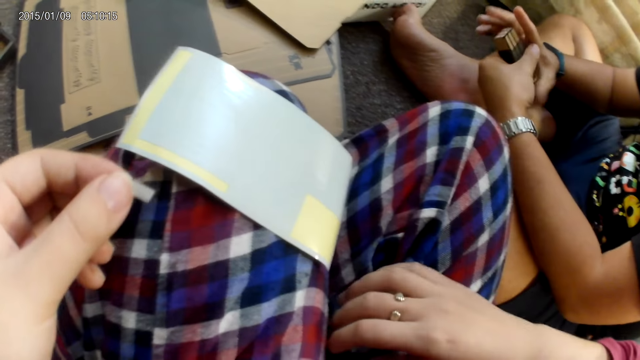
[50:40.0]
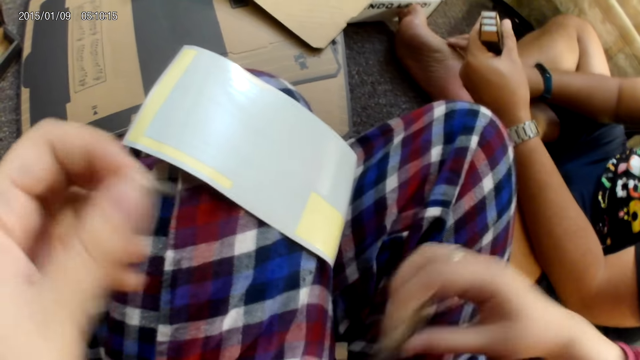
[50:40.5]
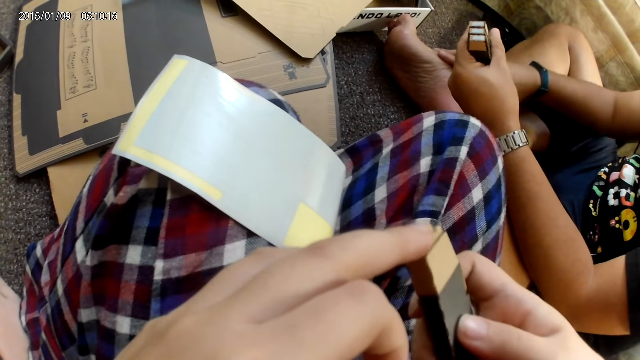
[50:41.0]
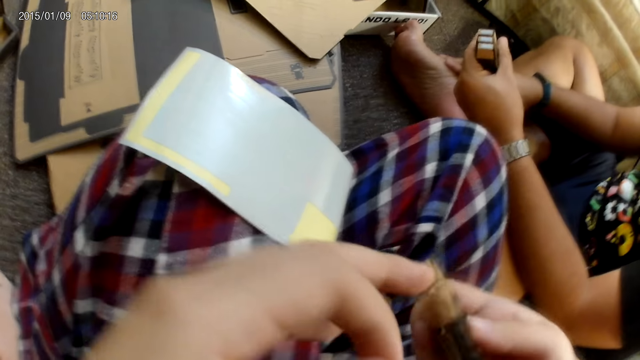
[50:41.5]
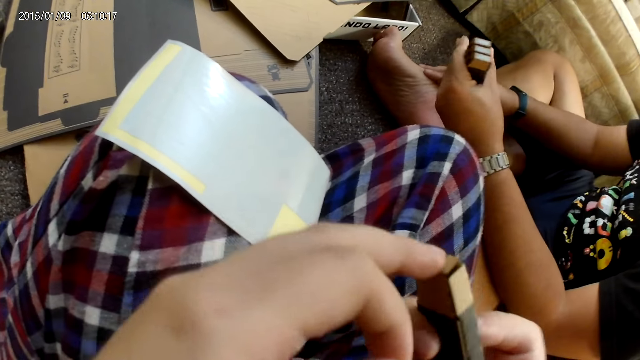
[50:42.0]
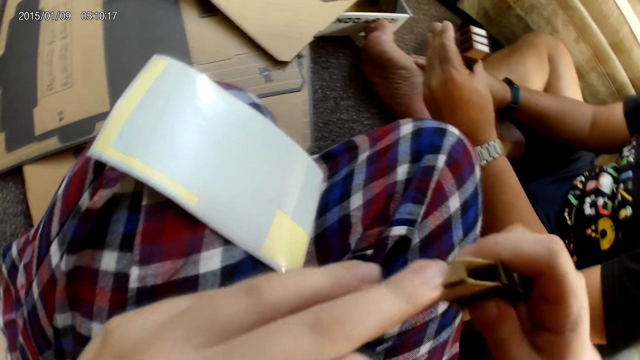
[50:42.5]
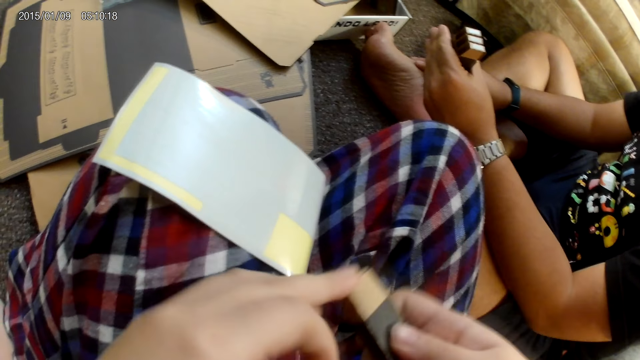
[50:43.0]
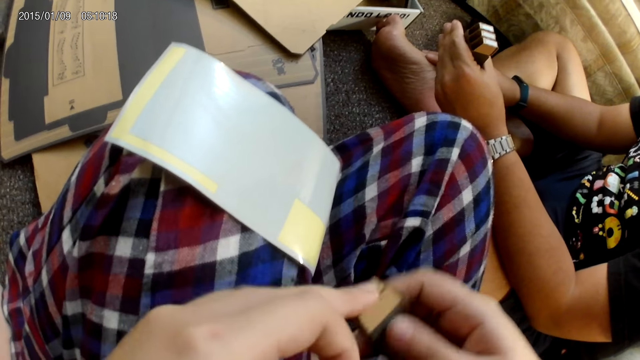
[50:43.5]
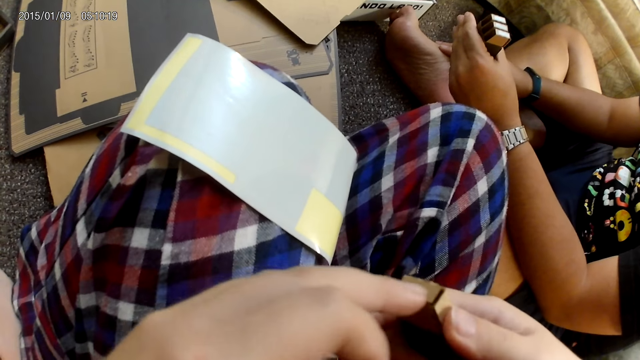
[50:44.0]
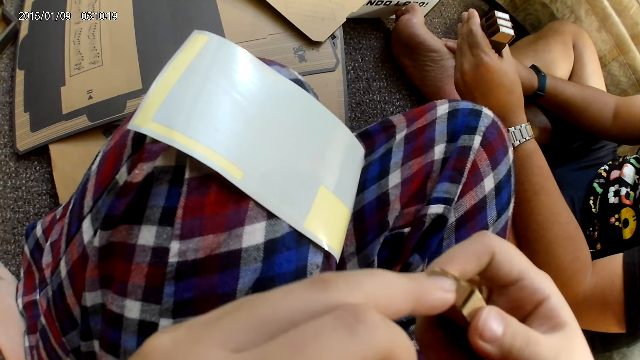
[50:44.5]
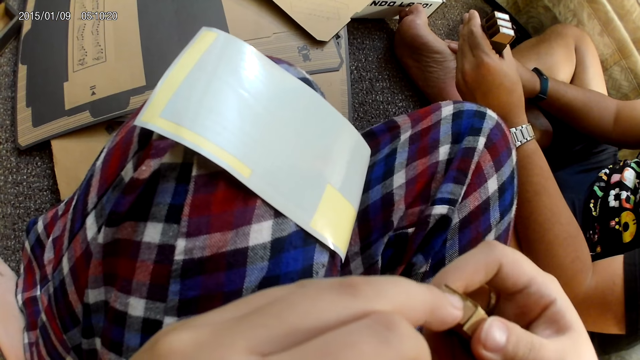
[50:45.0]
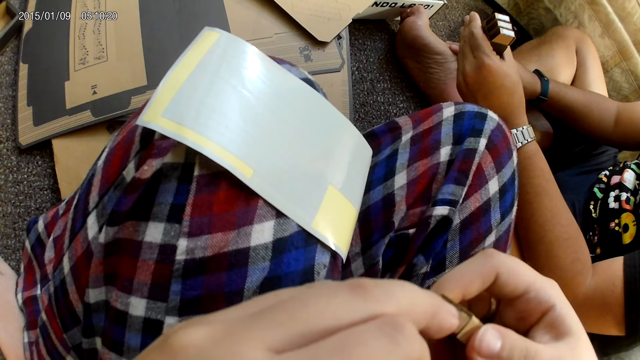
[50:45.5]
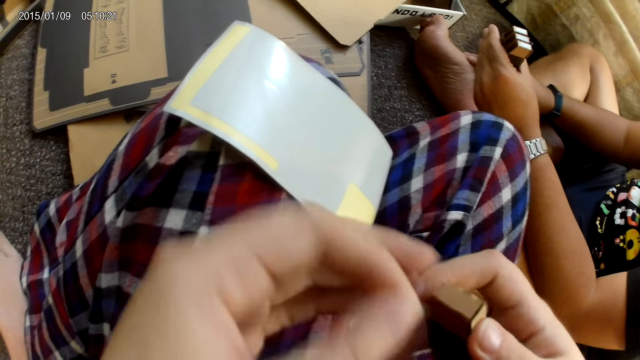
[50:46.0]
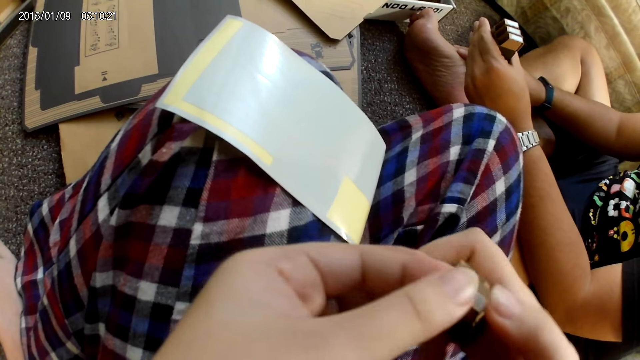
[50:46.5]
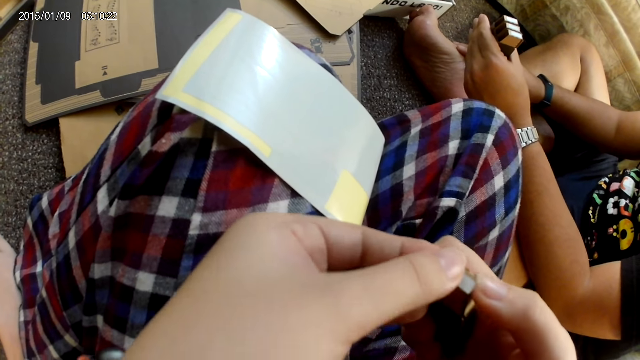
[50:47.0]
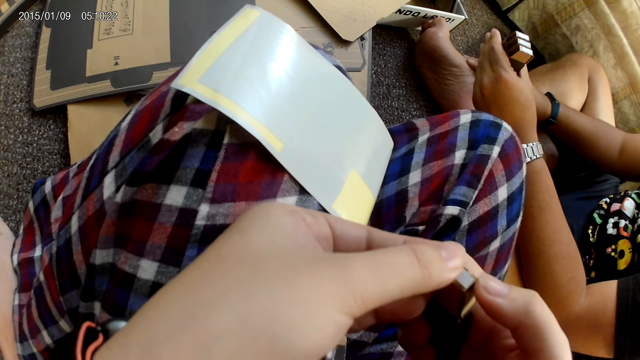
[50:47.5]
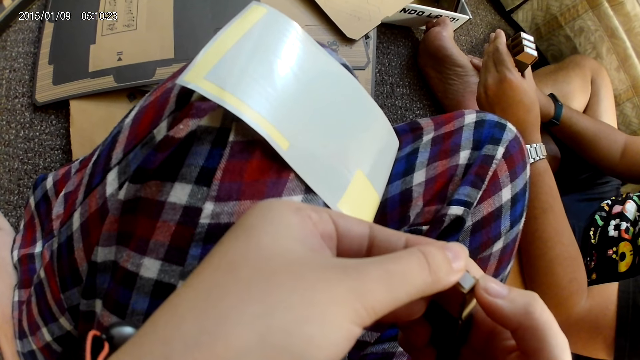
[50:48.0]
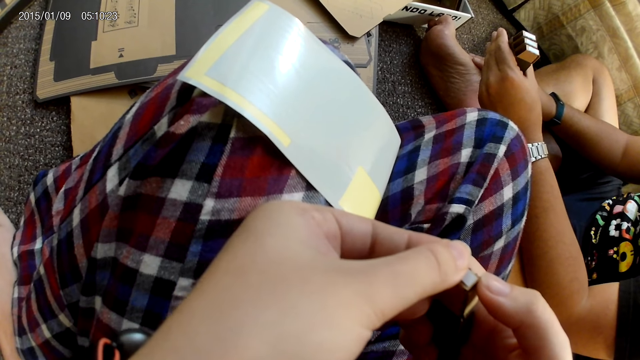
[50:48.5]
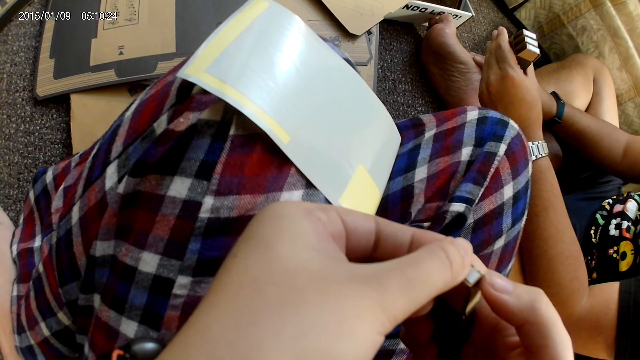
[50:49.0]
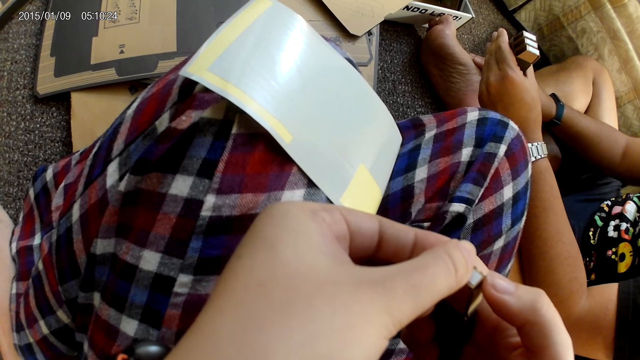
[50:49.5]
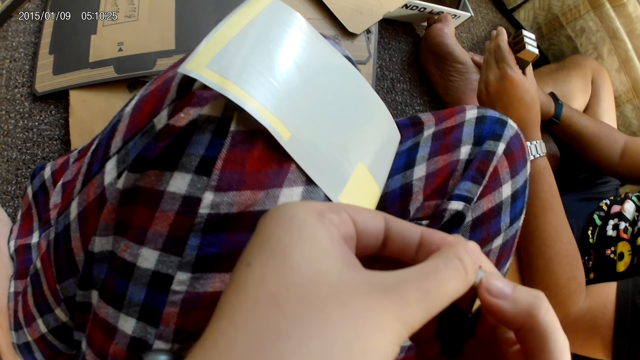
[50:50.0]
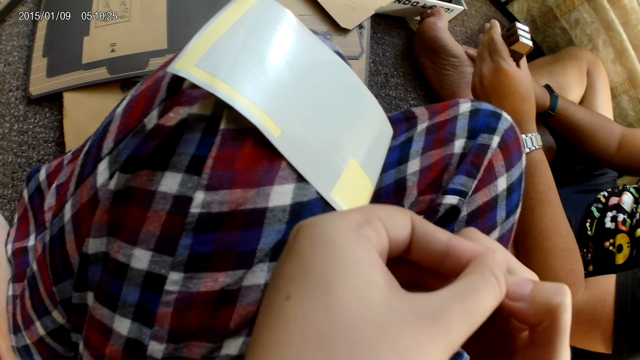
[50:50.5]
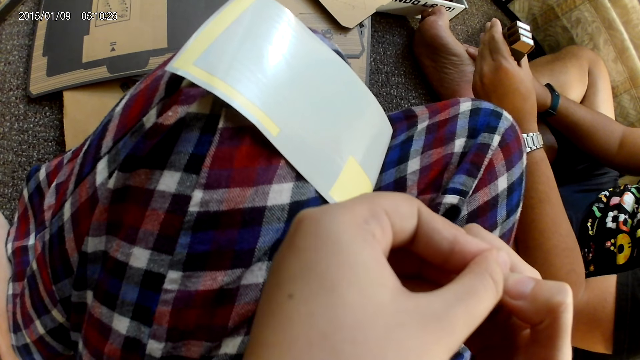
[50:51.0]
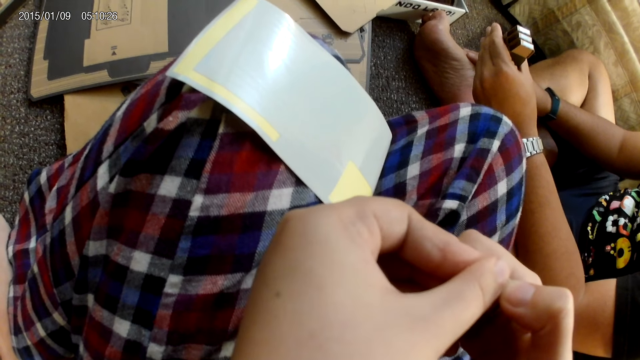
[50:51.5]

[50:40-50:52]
The camera wearer picks up the cardboard with her right hand. She sticks the plaster on the cardboard with her left hand.

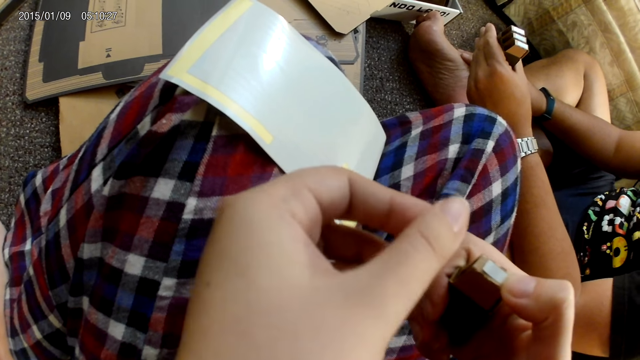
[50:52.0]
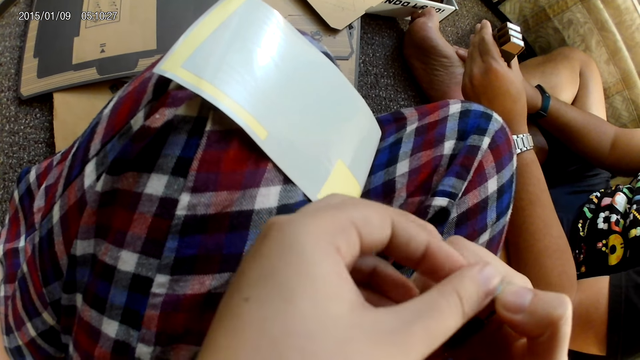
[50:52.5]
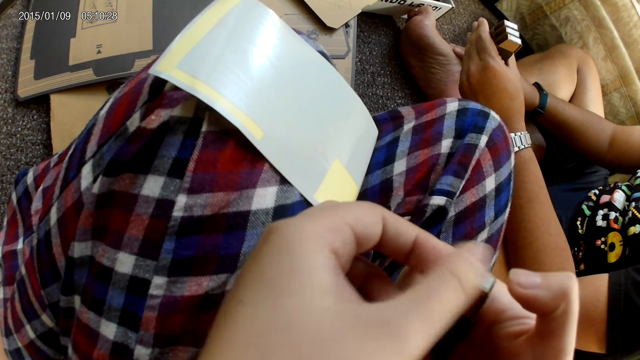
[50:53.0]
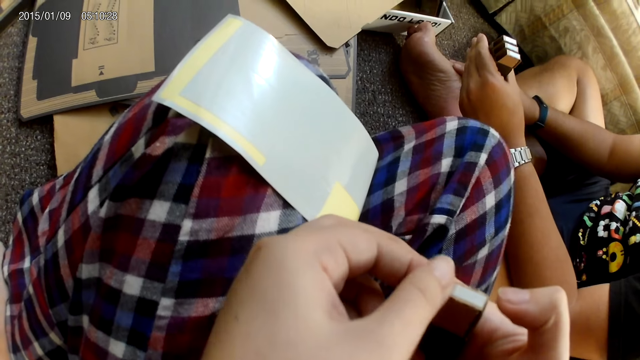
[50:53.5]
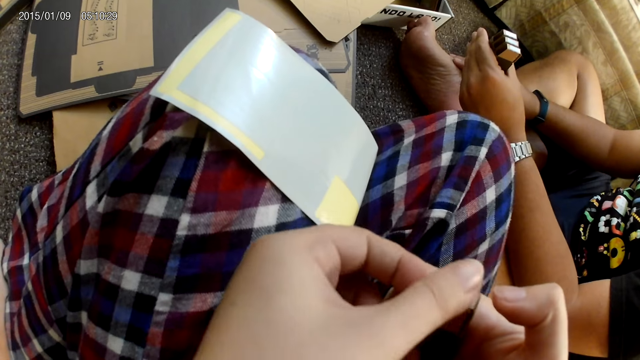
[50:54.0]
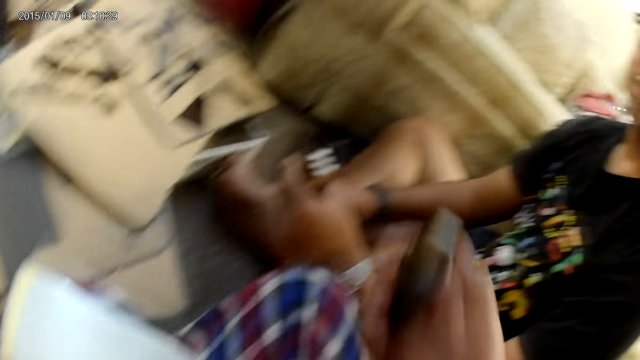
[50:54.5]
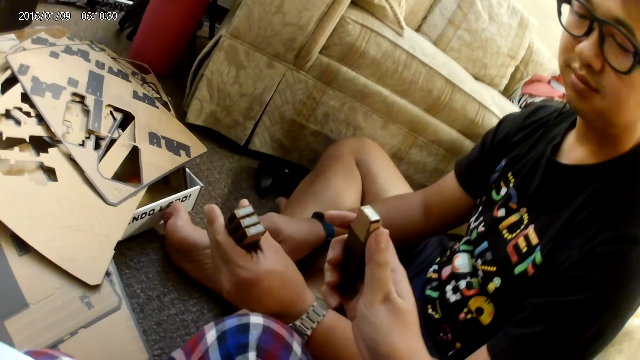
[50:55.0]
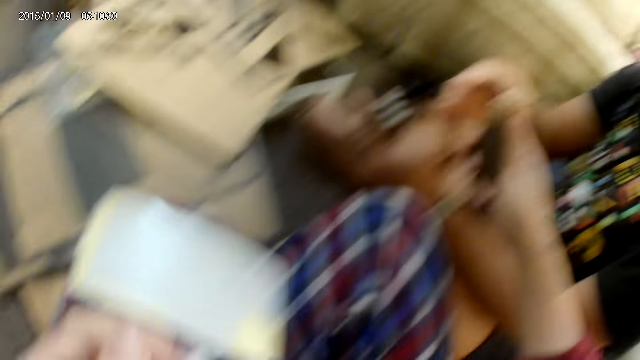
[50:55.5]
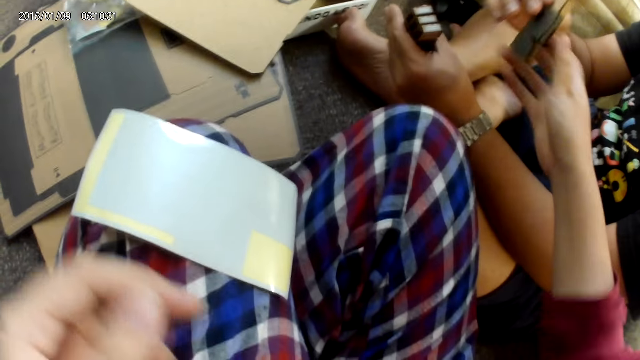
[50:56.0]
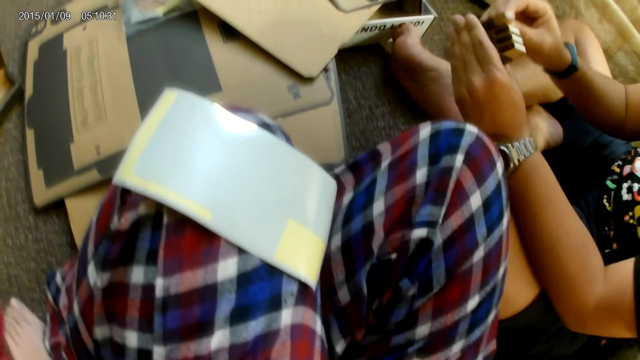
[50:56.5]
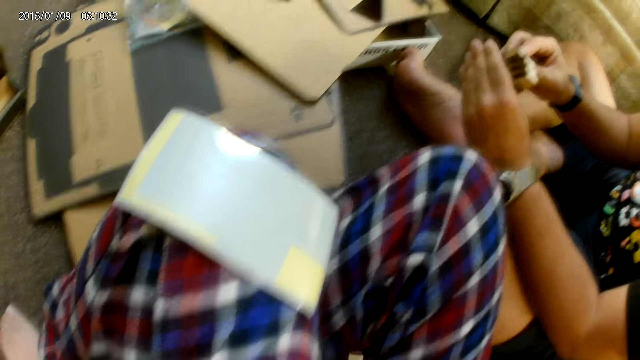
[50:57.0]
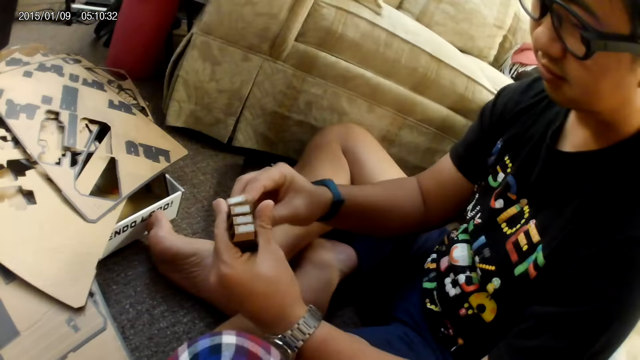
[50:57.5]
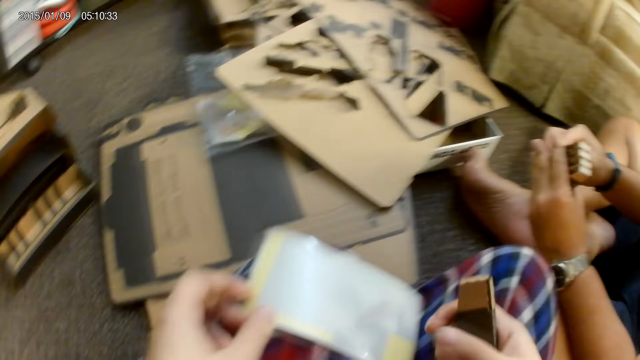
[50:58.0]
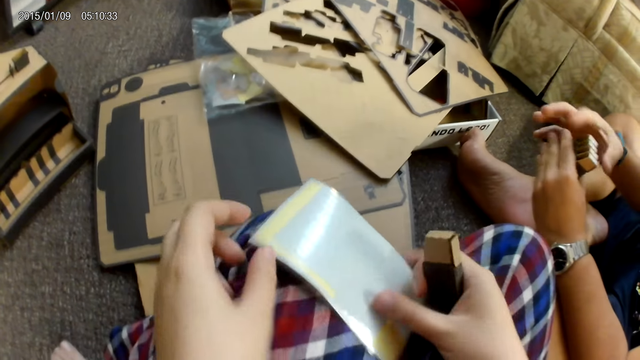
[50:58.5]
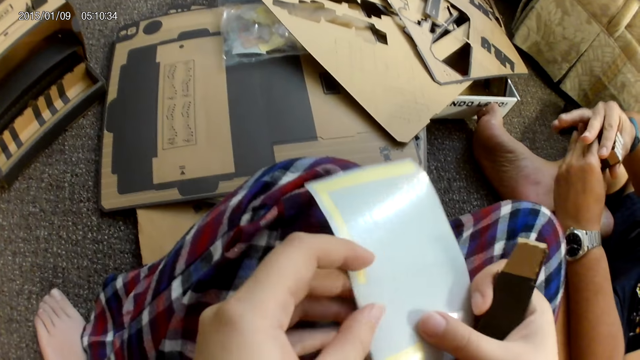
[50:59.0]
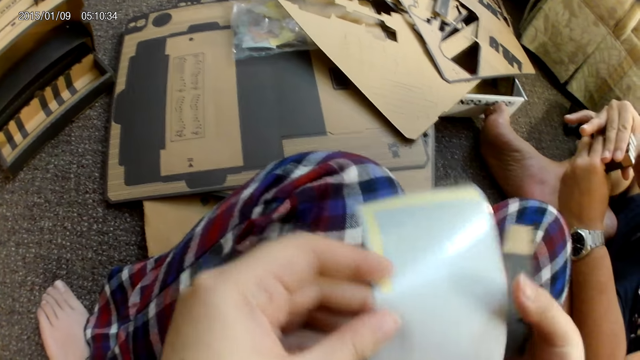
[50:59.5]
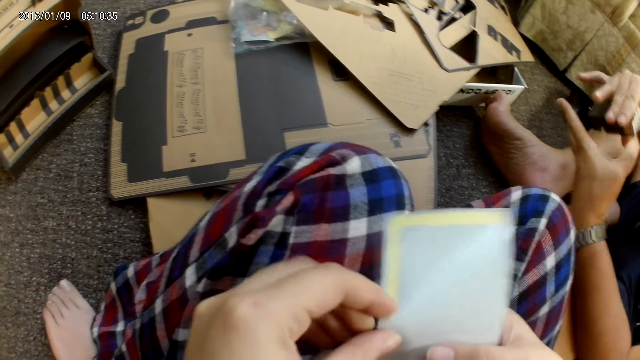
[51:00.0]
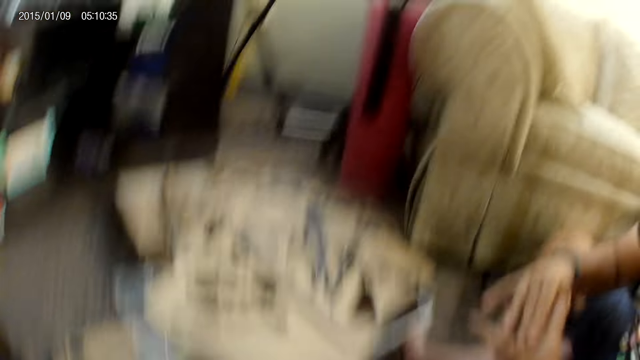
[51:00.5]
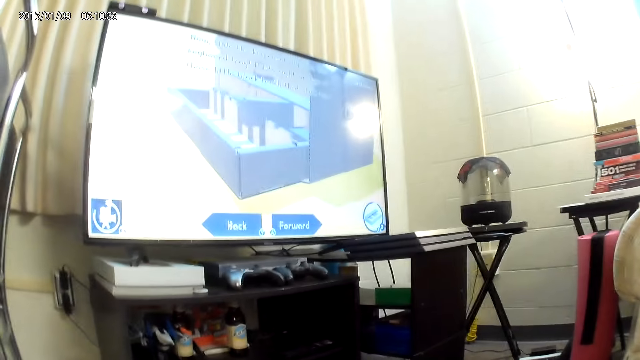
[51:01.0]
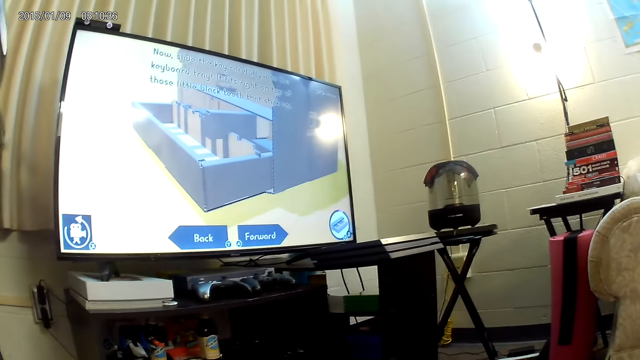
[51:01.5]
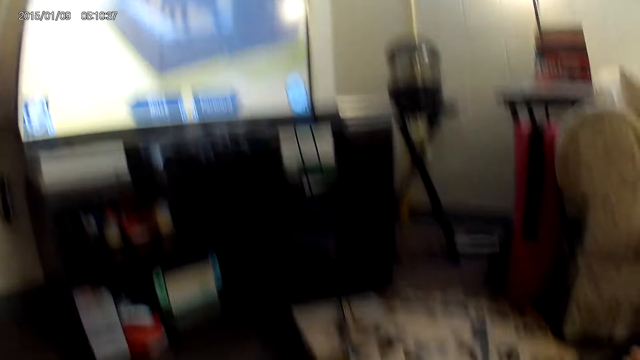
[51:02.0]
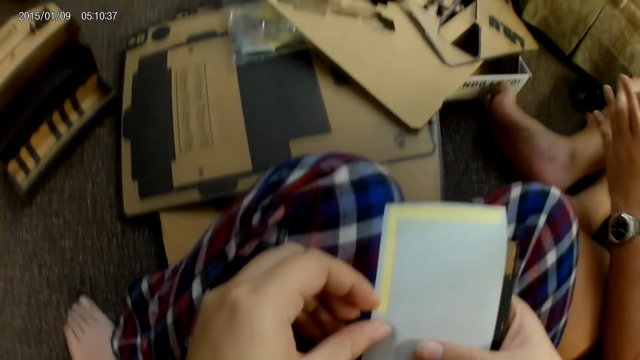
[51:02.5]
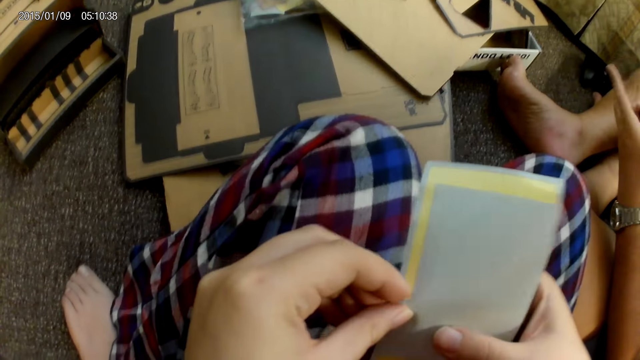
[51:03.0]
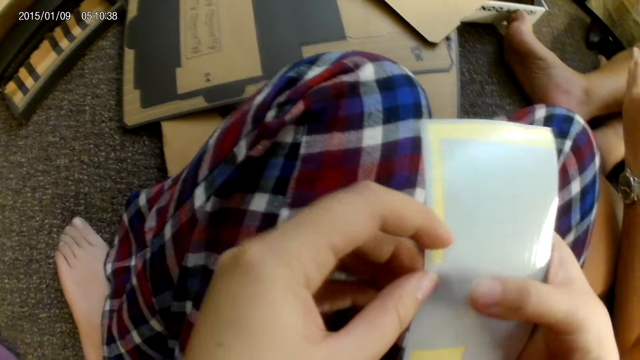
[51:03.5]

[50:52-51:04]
The camera wearer gives a man the cardboard with her right hand. The man arranges the cardboards in his hands. The camera wearer picks up the cardboard with her right hand.
